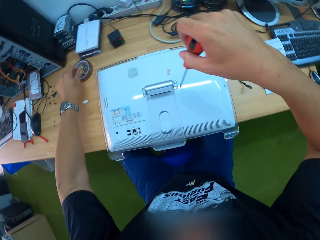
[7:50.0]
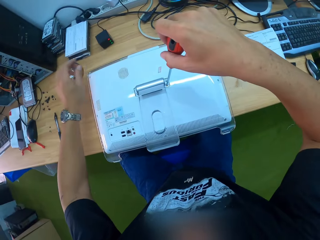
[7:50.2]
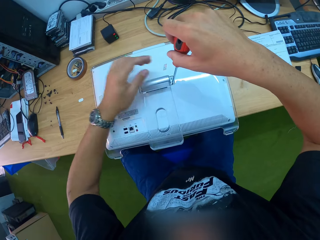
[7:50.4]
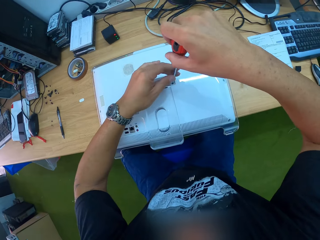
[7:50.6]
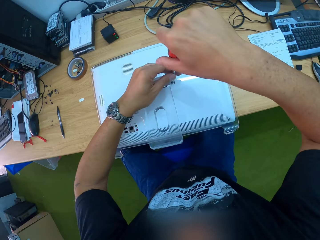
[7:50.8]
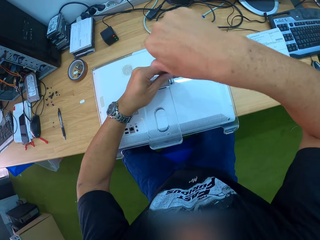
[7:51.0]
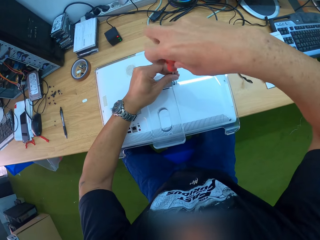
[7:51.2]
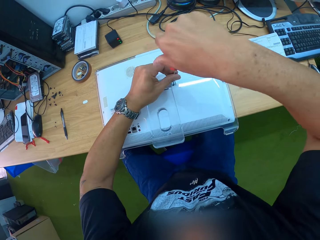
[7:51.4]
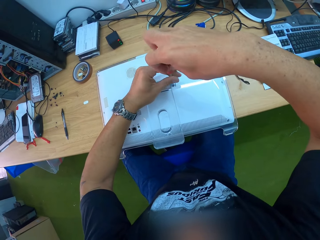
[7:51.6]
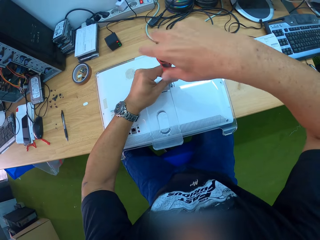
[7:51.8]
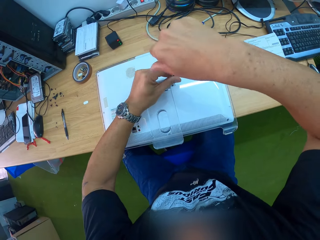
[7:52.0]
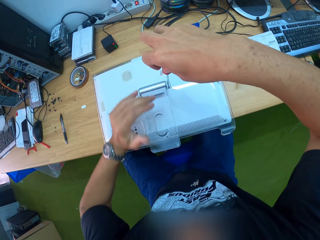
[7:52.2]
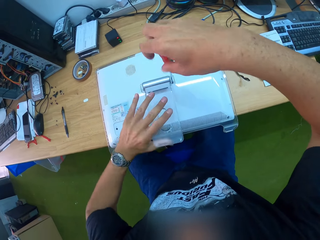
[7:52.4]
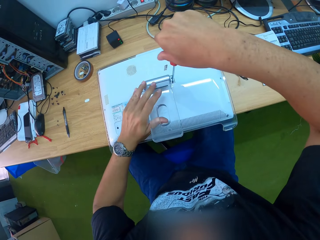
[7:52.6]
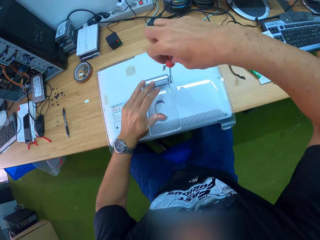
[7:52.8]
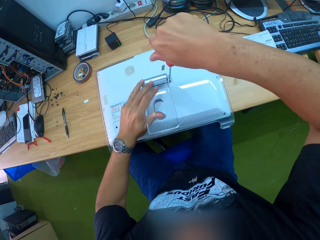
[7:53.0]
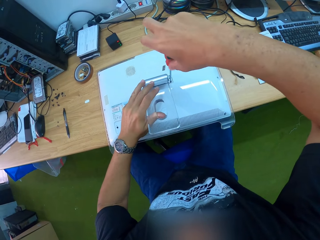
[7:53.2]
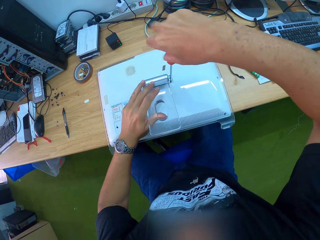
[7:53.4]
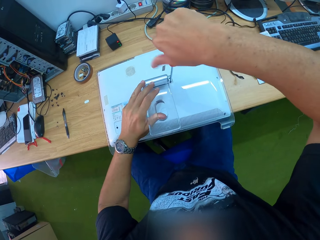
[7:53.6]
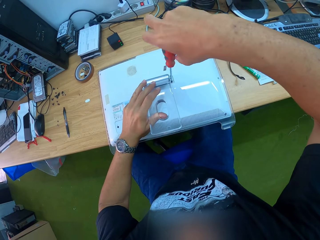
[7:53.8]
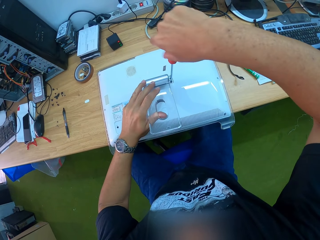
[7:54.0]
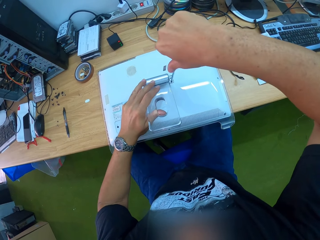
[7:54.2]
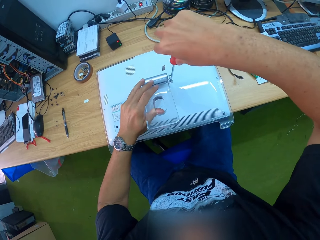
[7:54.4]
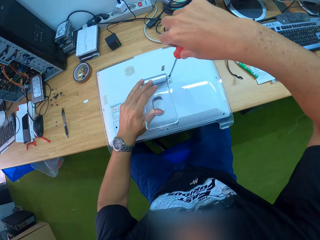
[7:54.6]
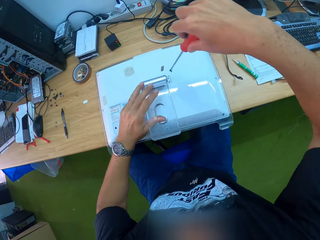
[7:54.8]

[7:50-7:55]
The camera wearer places the bolt on the table with his left hand. He unscrews a bolt of the monitor stand with the screwdriver in his right hand. He holds the monitor stand with his left hand.

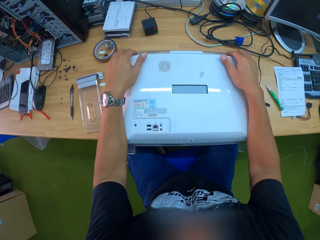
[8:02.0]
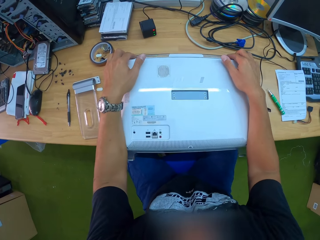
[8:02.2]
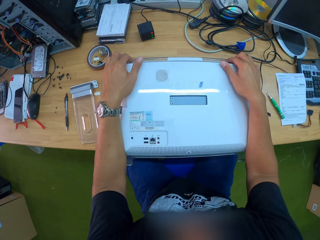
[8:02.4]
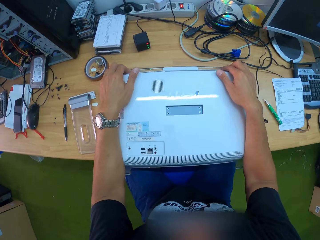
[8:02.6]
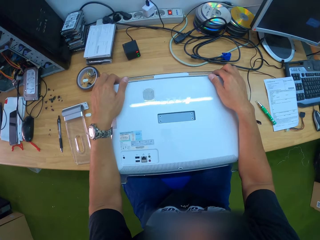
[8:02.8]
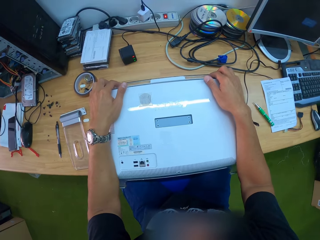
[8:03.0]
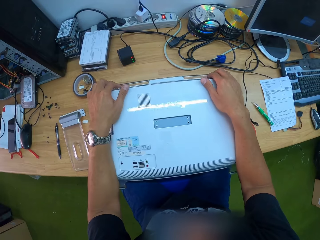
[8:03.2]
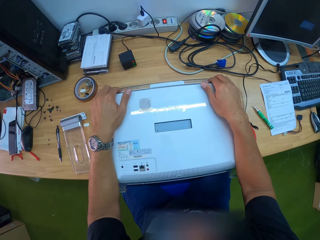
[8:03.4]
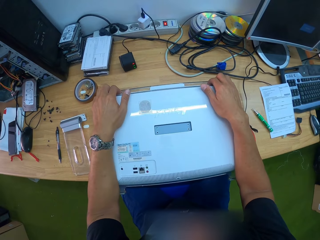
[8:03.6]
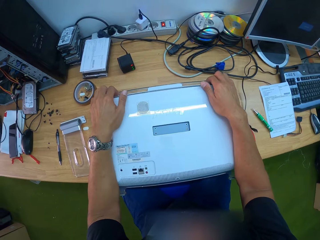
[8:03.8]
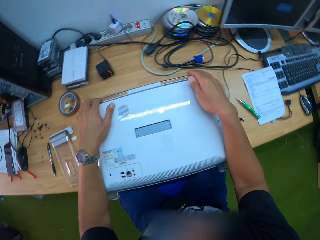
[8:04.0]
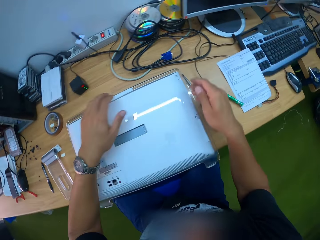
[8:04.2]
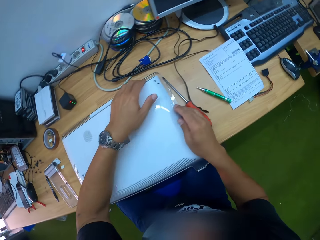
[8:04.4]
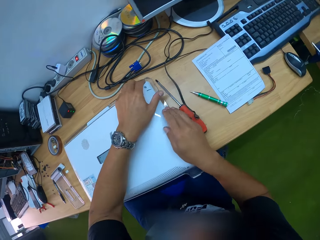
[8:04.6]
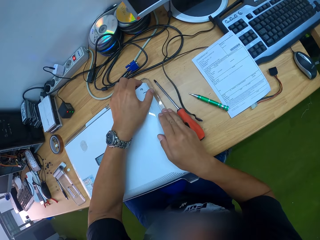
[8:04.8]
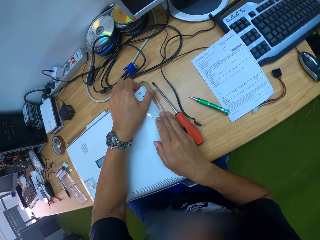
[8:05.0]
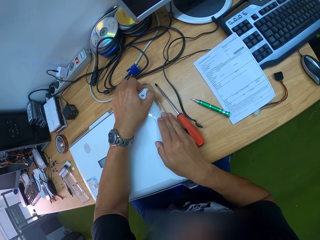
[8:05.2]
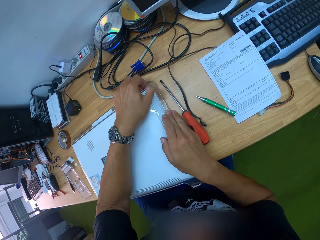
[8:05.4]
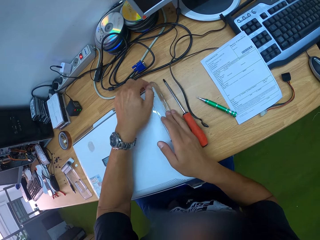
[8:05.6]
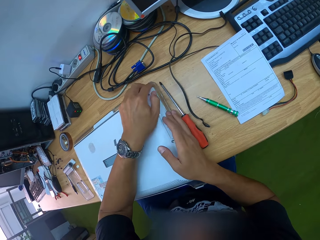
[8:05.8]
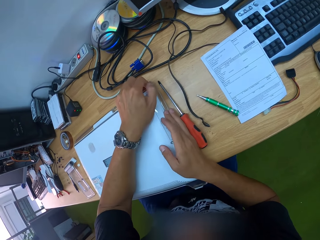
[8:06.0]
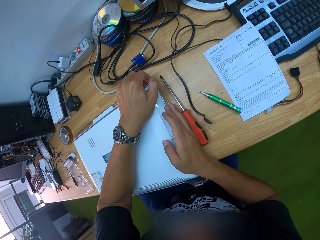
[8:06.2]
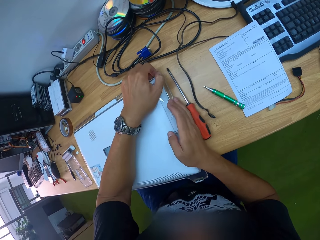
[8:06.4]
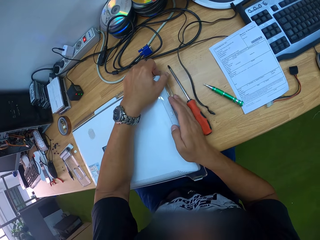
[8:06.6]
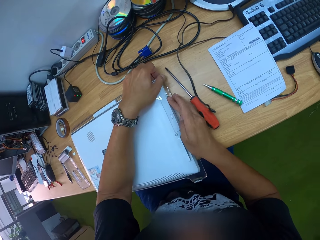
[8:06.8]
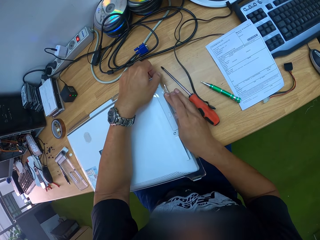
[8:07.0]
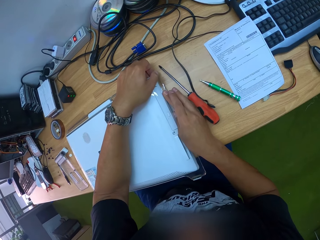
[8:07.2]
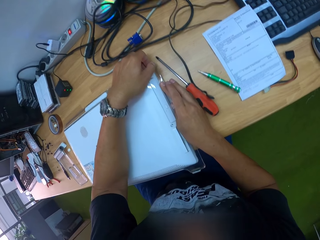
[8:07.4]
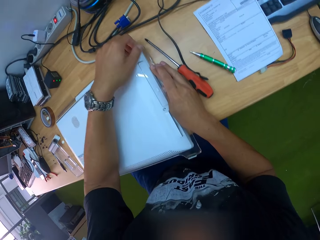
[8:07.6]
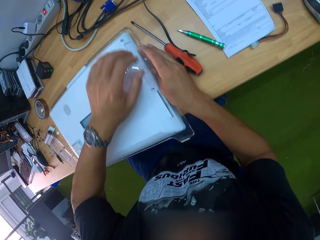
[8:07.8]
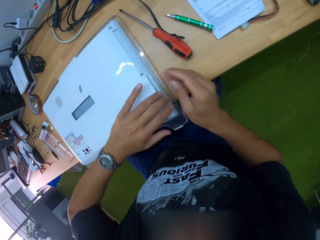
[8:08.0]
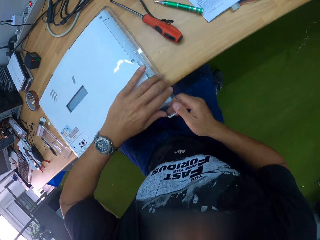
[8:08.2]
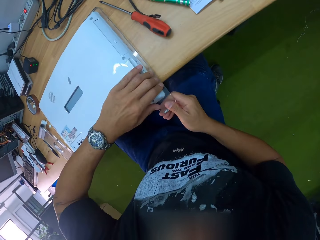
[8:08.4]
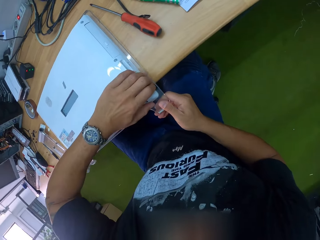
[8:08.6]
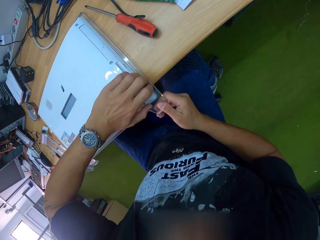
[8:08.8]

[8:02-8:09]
The camera wearer opens the case of the monitor with both hands.

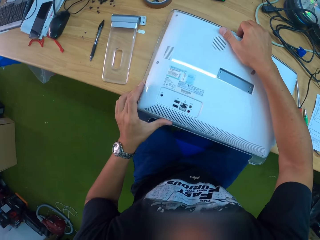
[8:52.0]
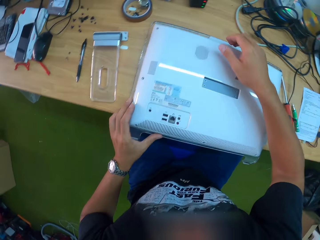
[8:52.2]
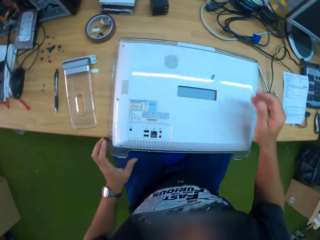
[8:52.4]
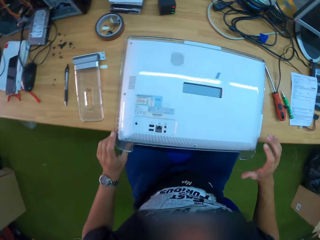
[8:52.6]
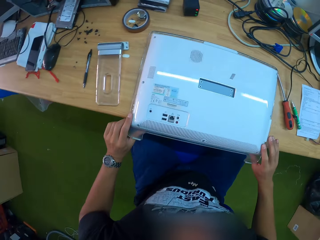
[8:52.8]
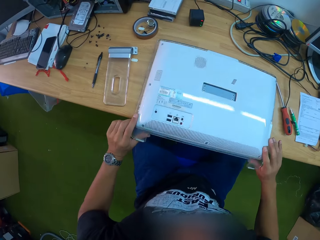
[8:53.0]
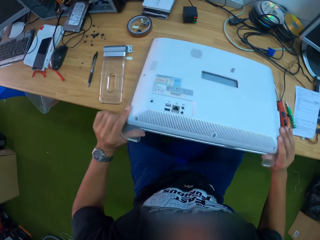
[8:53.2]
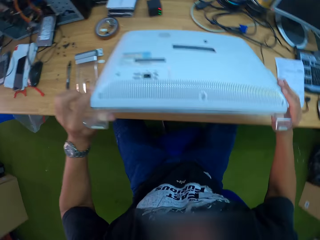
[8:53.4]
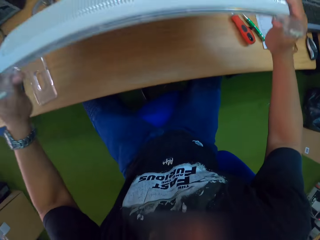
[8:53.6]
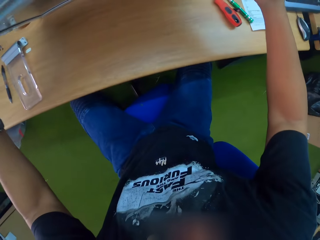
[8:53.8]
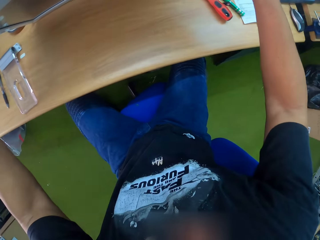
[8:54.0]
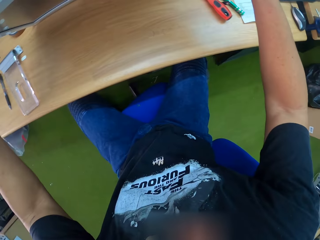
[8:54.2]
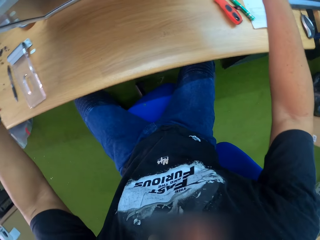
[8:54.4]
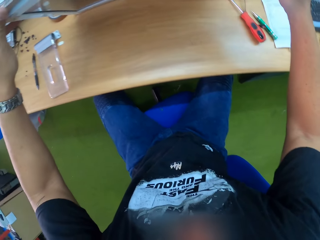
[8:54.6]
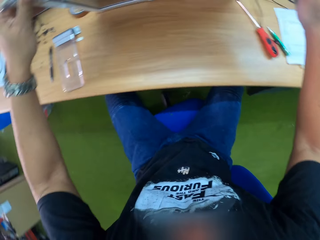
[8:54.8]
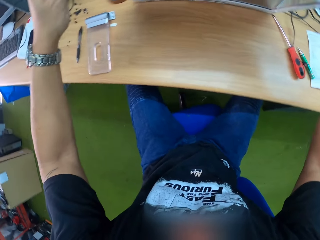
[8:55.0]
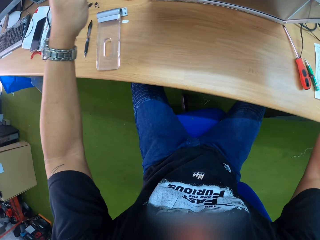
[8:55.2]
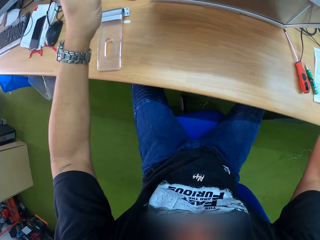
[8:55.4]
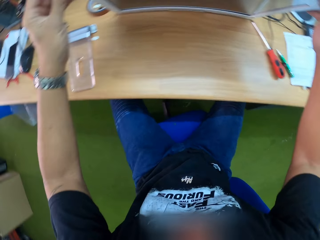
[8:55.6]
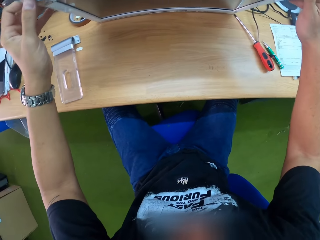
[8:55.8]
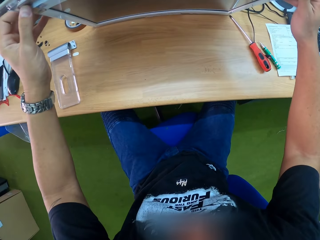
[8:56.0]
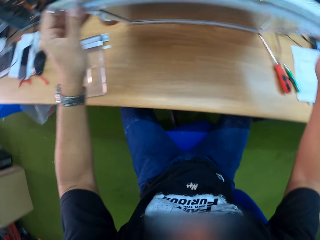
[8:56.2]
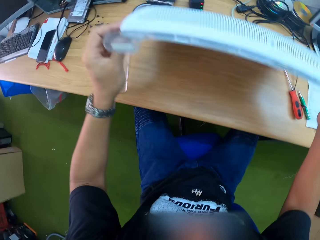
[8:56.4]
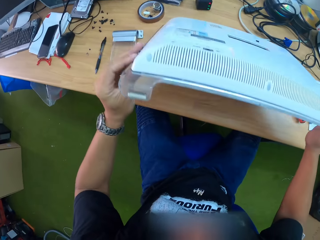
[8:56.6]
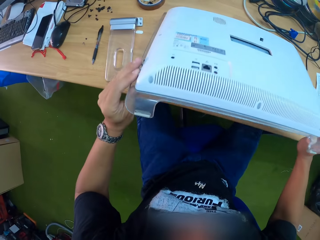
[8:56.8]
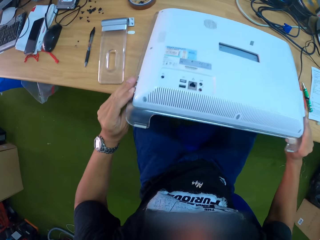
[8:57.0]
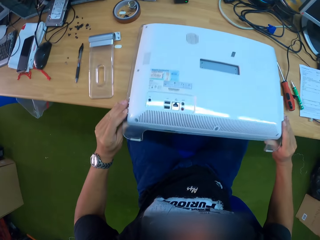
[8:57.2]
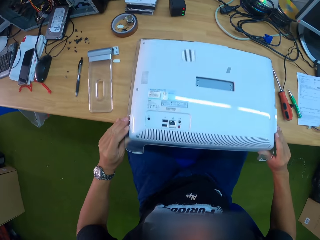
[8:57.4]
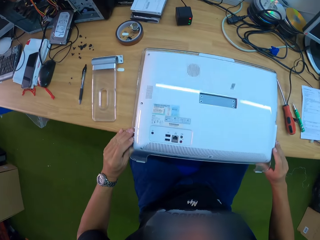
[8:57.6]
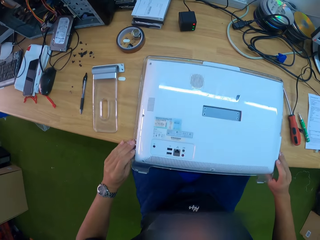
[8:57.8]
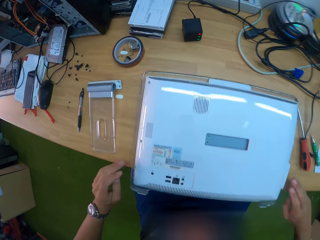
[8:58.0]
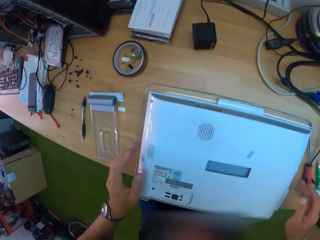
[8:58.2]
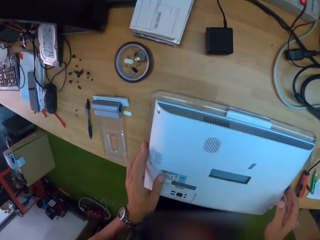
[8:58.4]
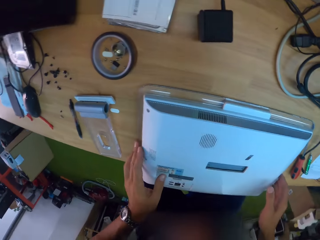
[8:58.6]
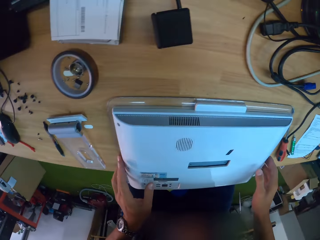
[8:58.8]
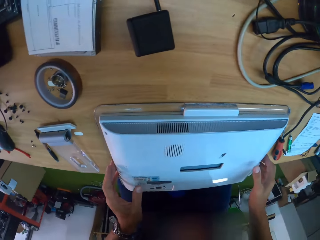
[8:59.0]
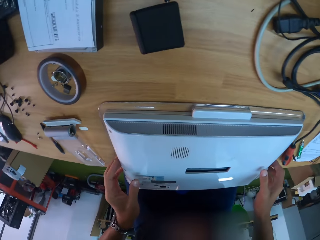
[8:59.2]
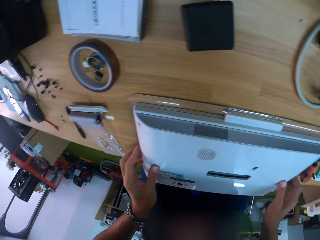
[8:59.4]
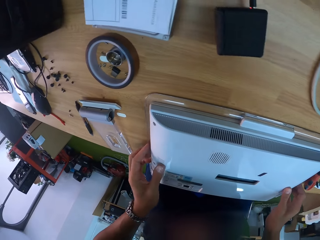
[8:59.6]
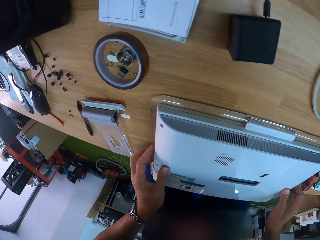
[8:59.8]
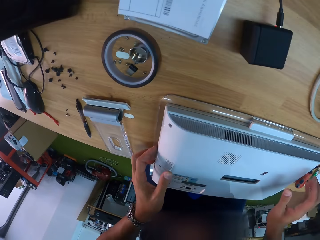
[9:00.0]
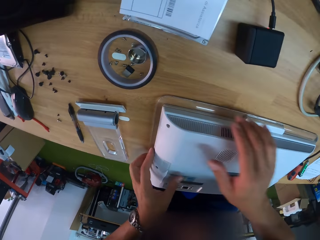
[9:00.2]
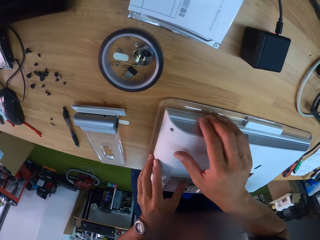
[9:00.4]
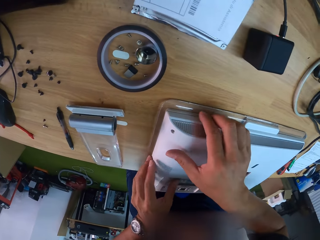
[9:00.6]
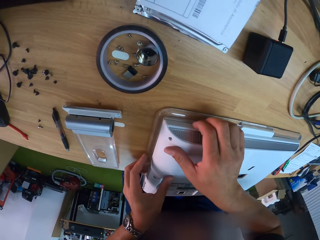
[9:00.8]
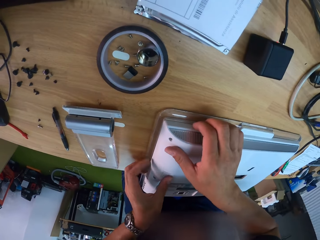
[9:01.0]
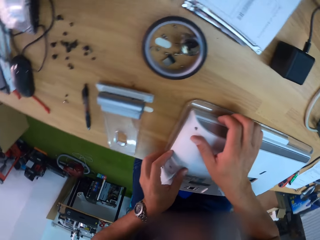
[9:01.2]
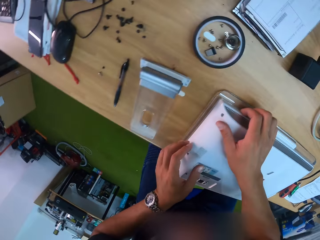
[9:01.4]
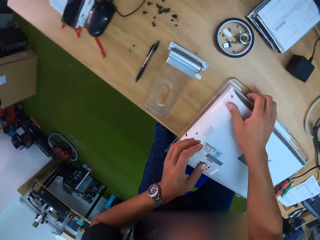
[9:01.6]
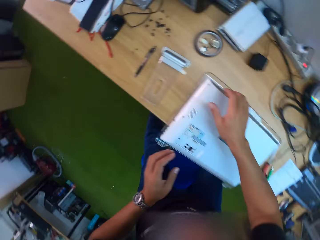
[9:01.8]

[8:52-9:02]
The camera wearer opens up the monitor with his hands. He places the monitor on the table with his hands.
